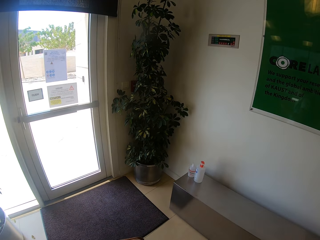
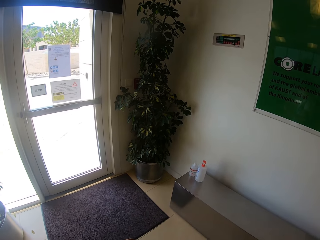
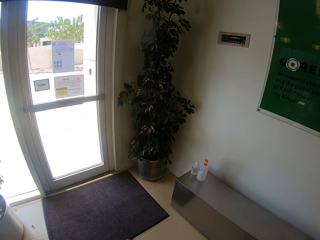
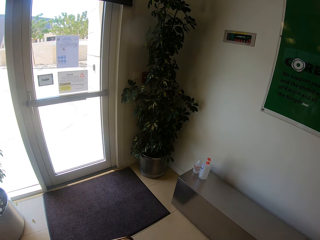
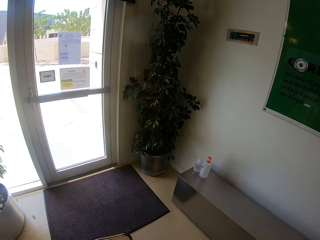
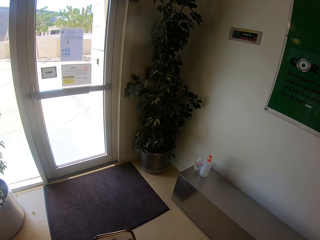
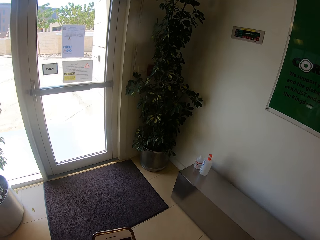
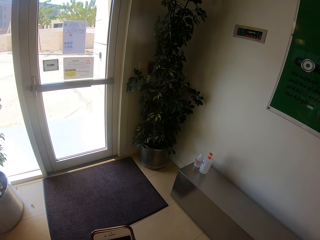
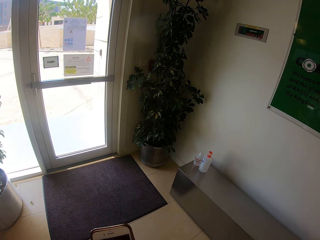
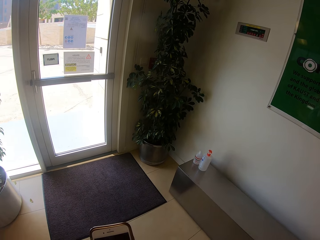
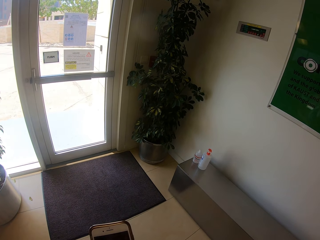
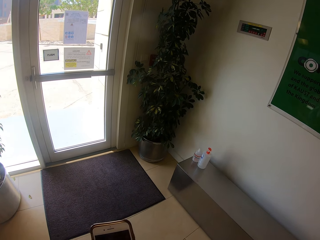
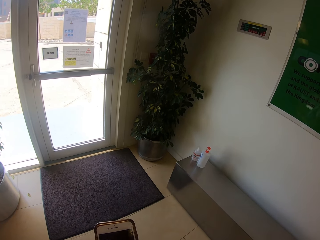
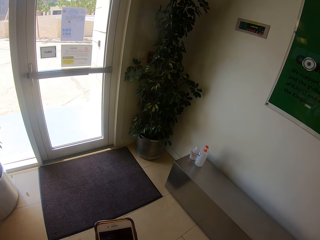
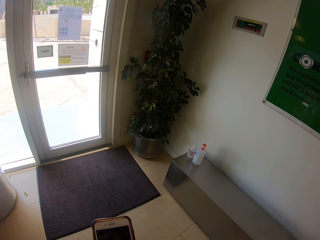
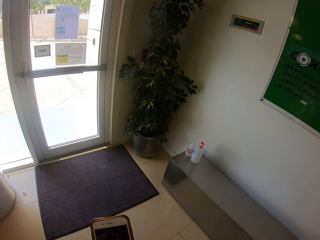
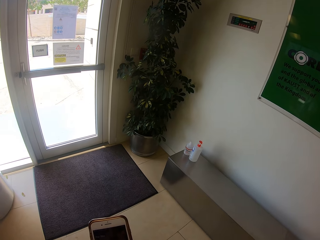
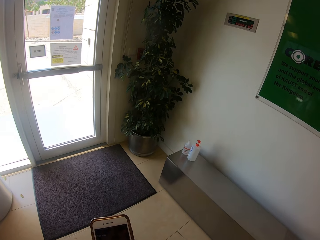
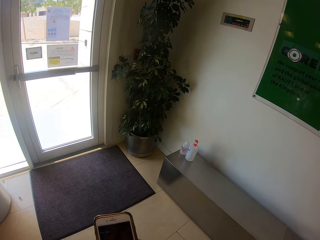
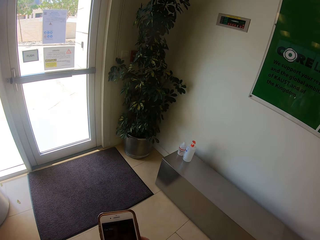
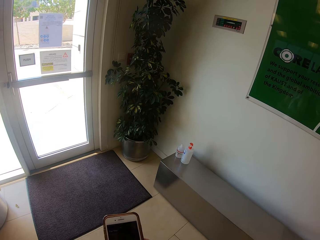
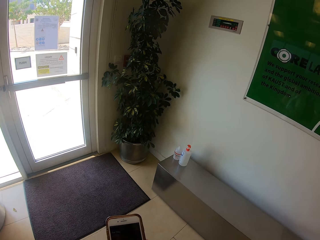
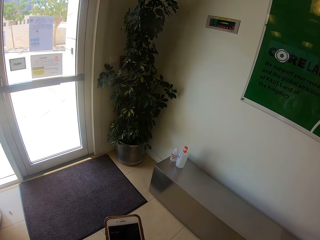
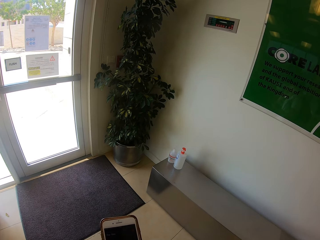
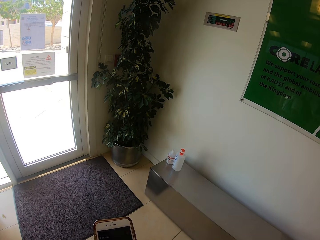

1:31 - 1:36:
The camera wearer scrolls the phone.

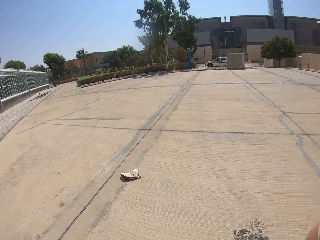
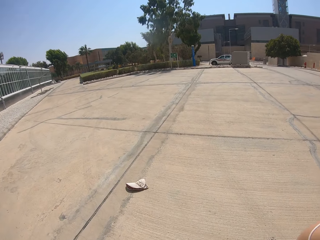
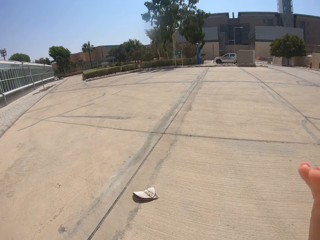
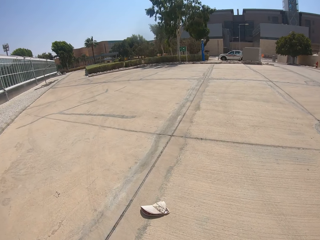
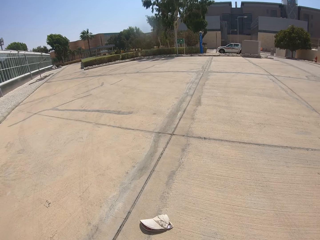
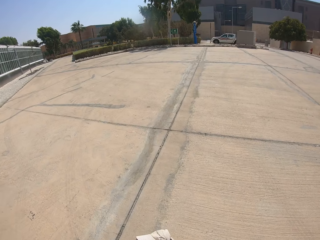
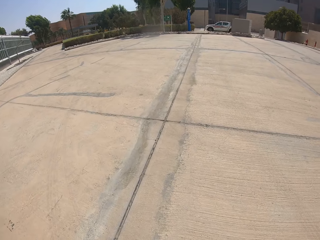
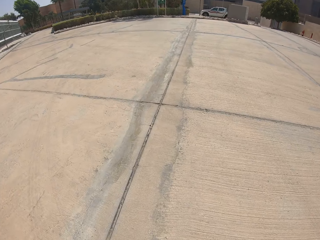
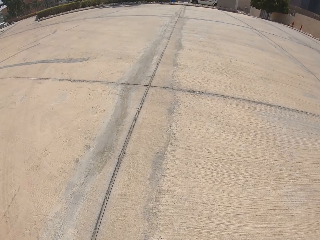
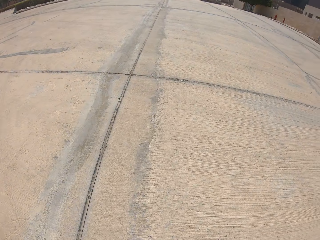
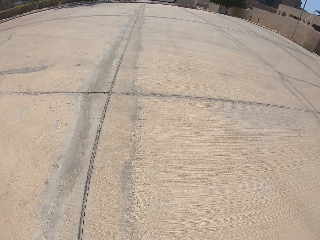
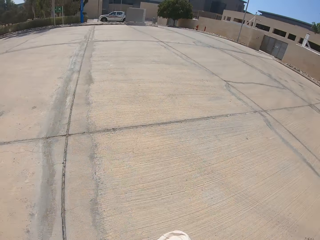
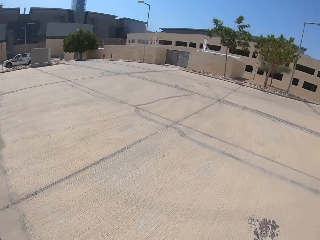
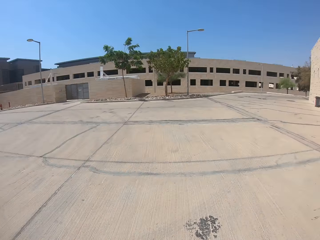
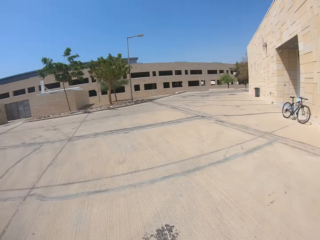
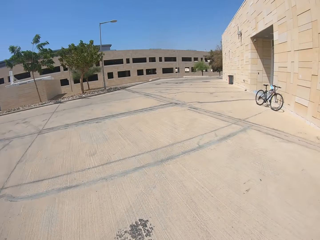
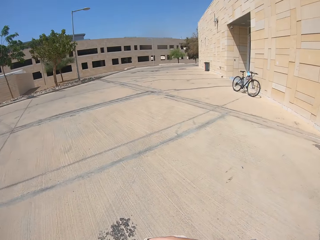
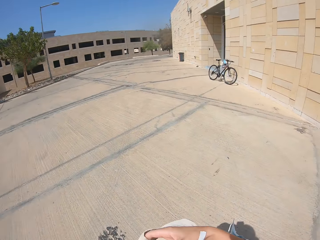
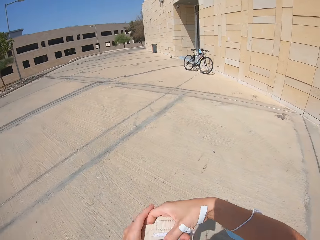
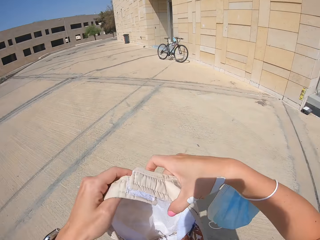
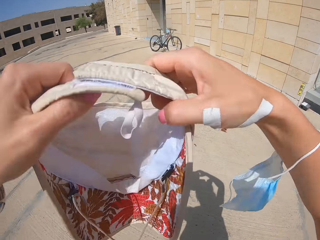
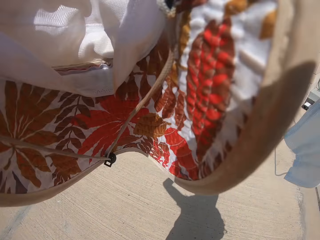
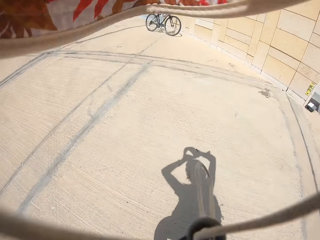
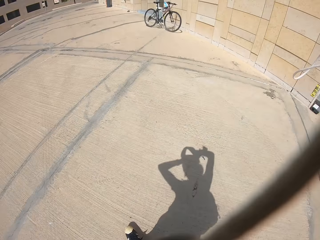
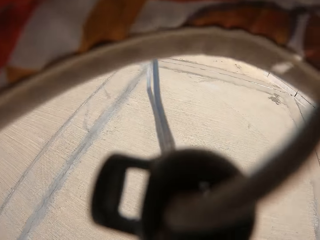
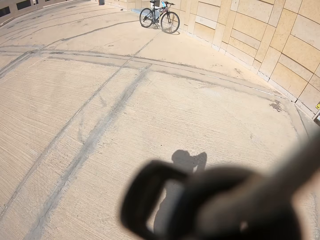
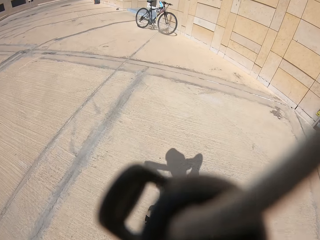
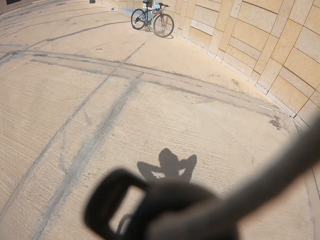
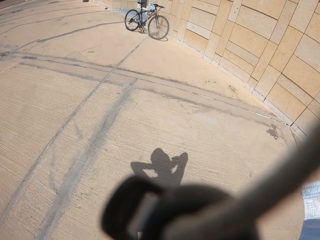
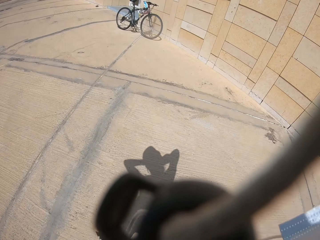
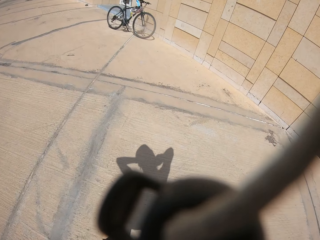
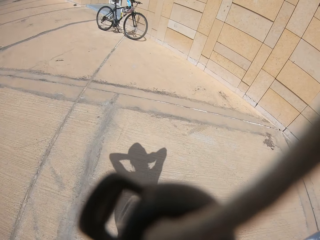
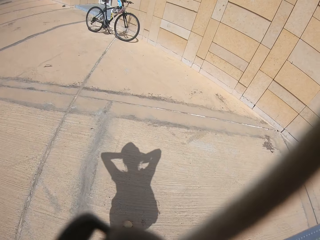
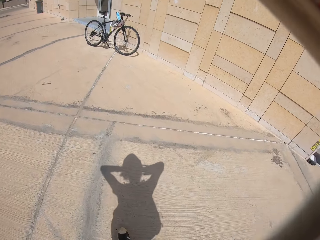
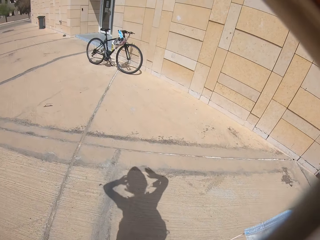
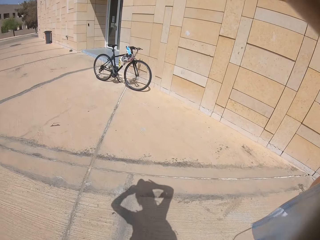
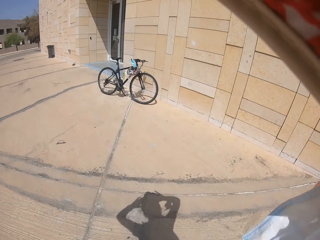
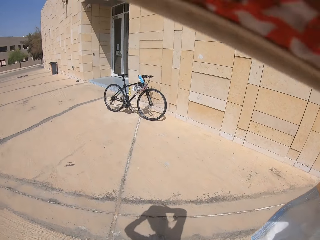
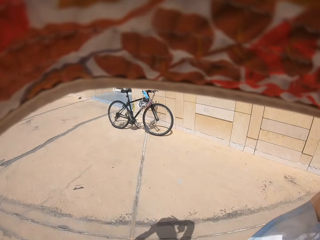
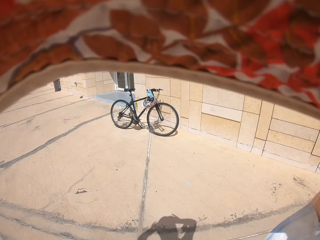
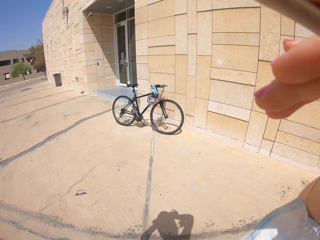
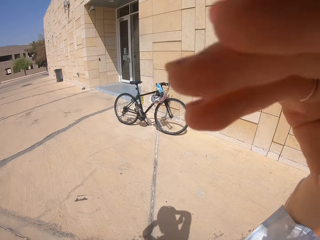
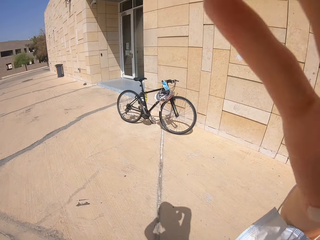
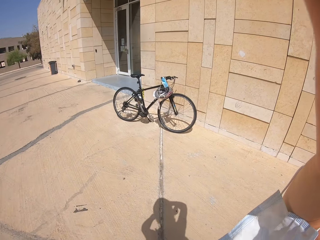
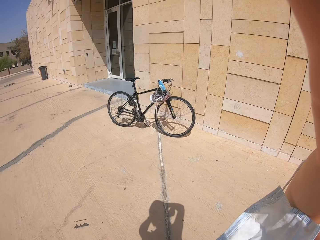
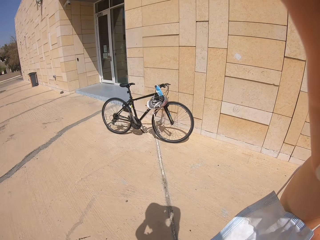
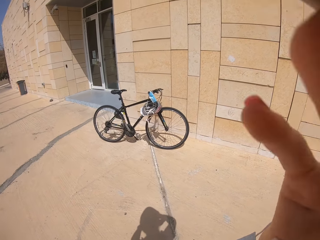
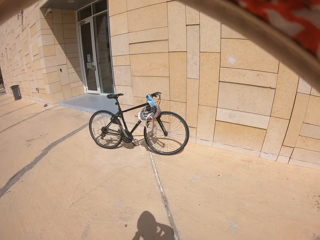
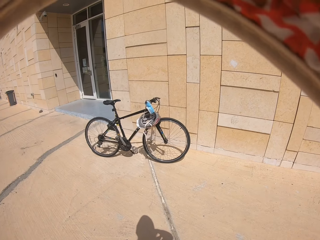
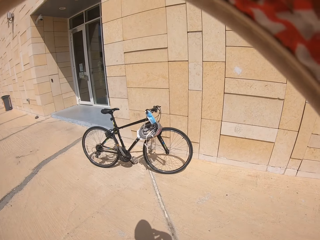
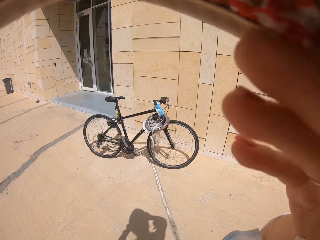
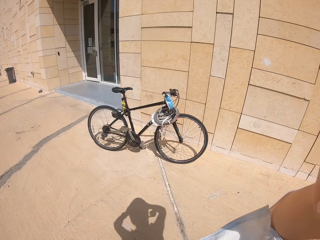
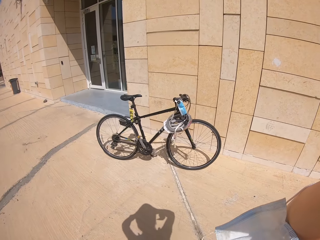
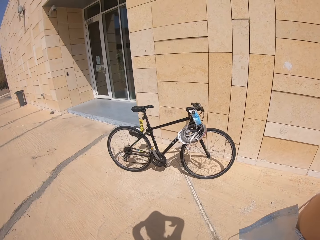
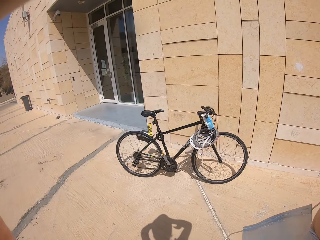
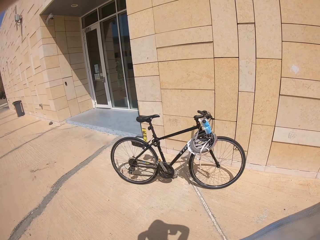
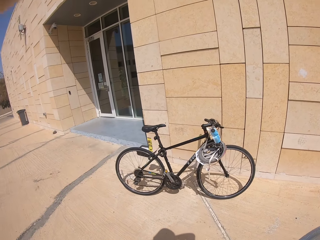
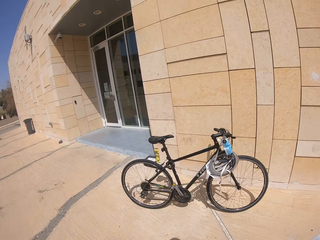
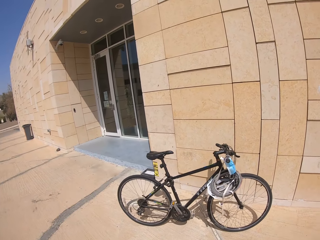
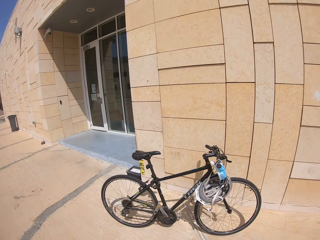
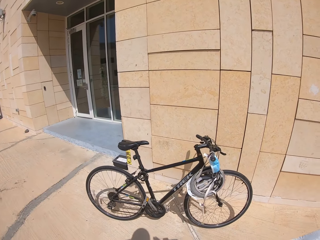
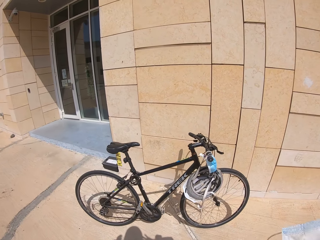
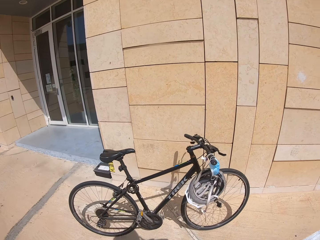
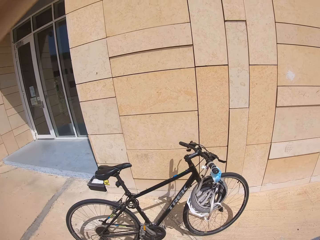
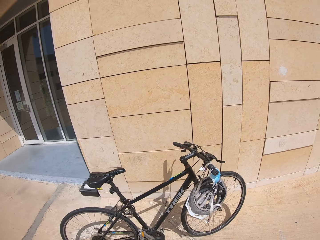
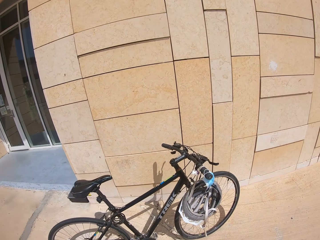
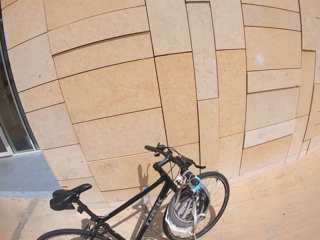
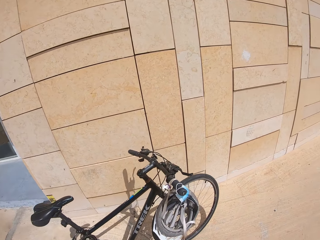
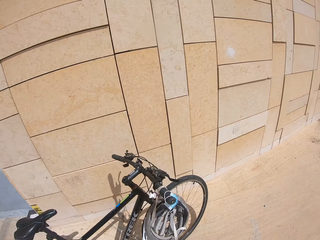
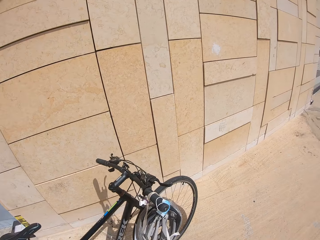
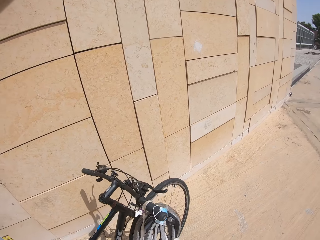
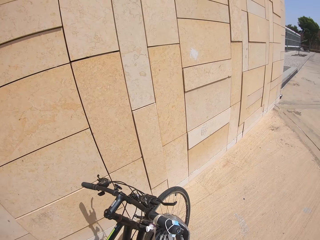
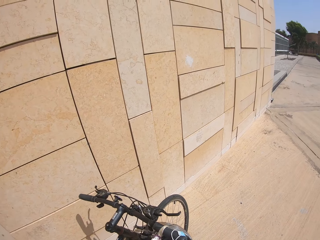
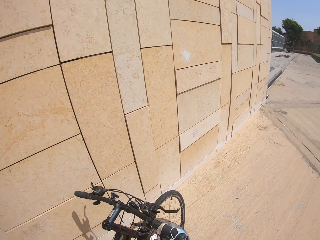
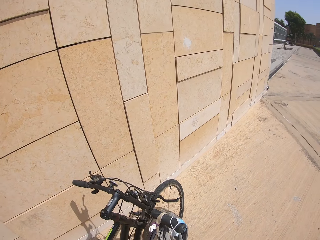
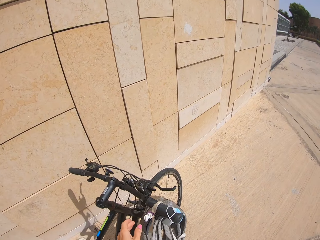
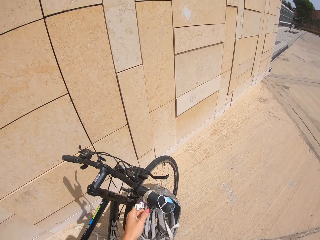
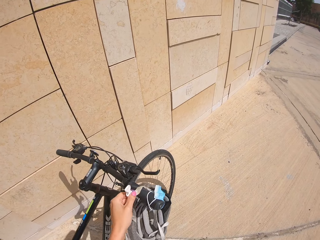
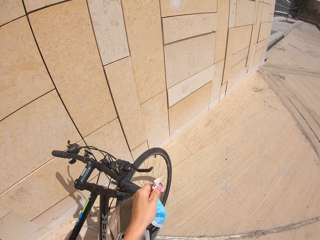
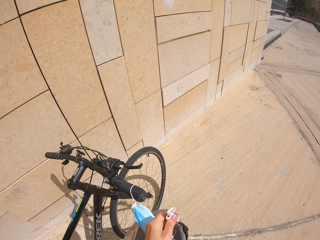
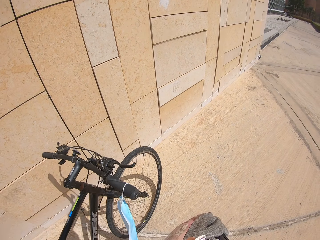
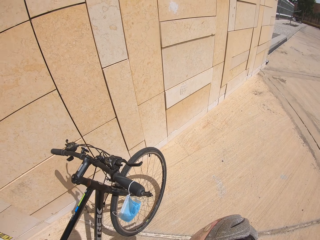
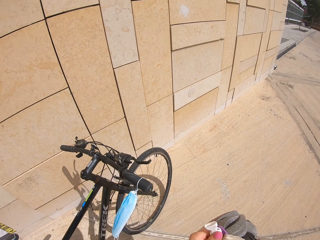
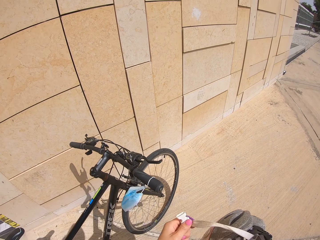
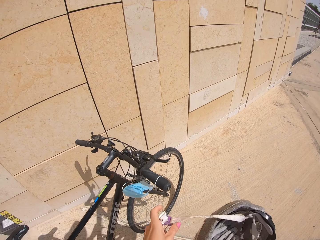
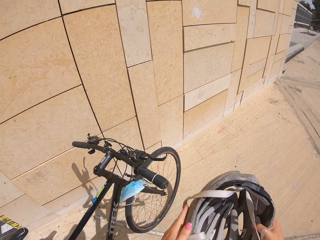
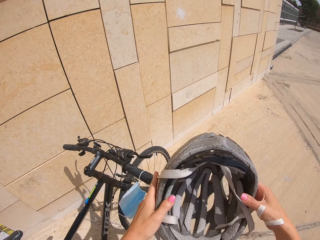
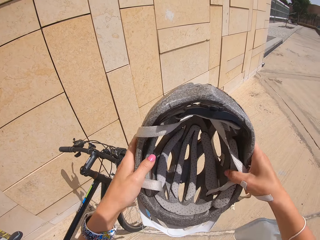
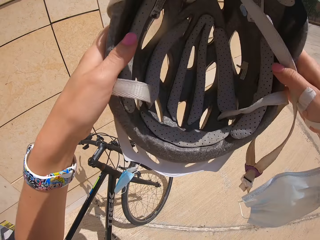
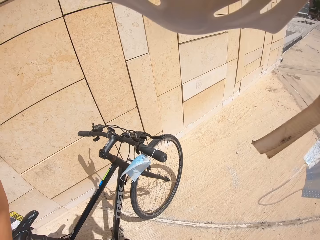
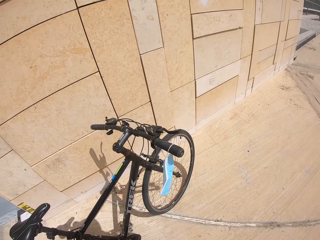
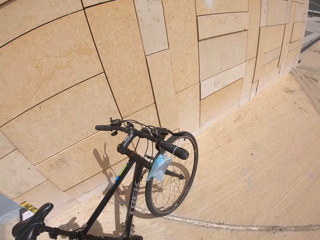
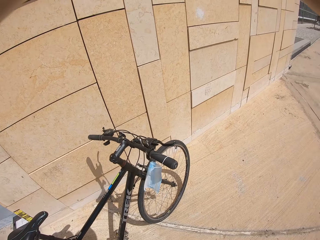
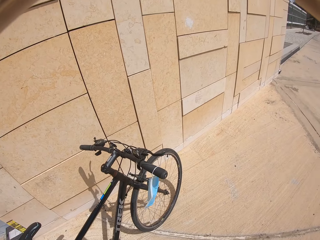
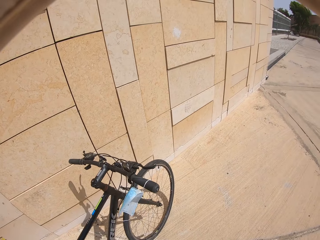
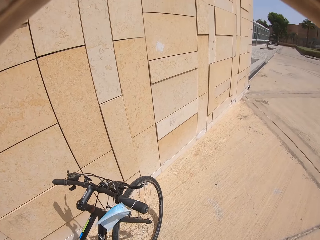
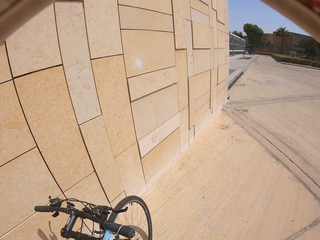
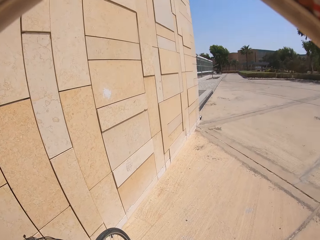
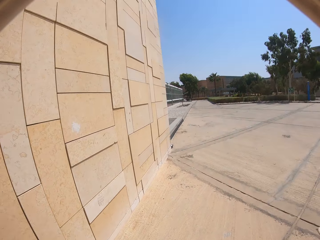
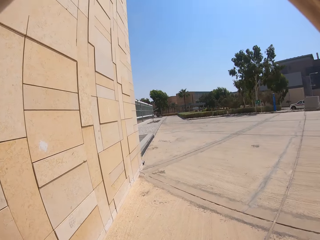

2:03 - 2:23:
The camera wearer picks up the hat or cap. They put on the cap. They put on the helmet.
